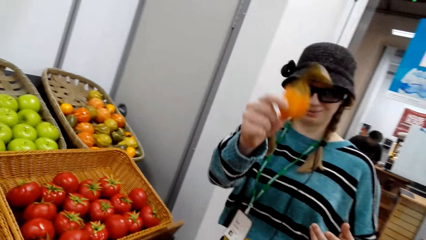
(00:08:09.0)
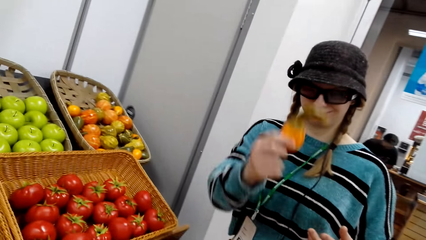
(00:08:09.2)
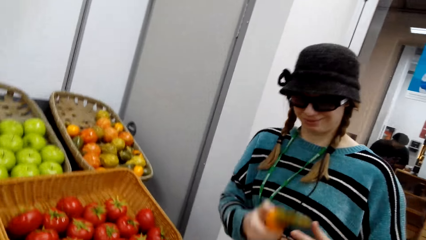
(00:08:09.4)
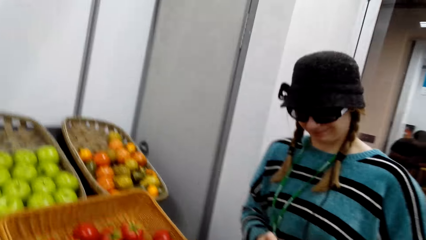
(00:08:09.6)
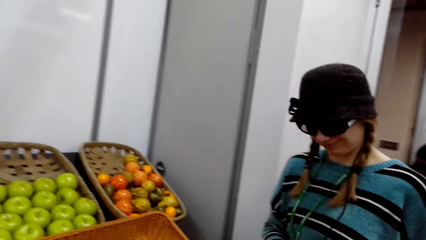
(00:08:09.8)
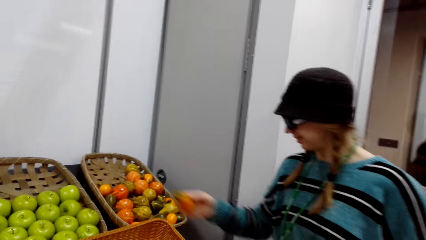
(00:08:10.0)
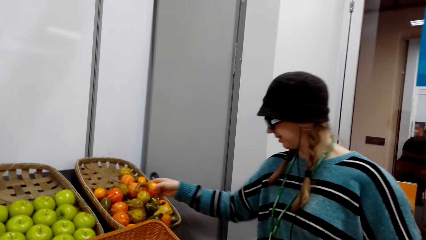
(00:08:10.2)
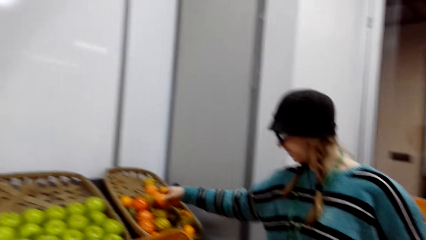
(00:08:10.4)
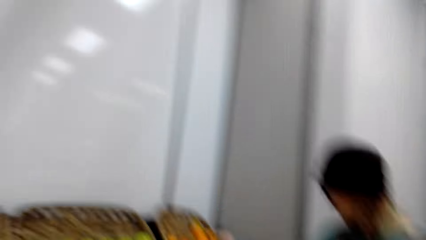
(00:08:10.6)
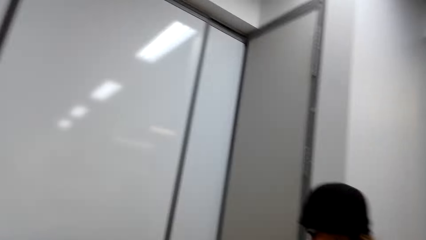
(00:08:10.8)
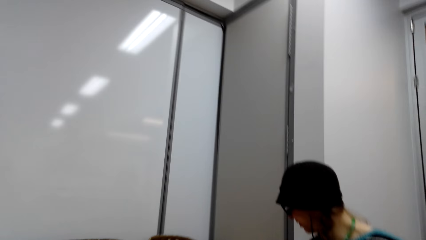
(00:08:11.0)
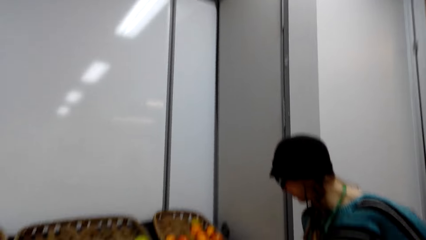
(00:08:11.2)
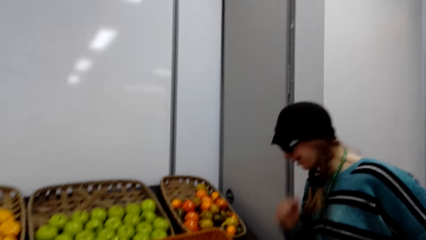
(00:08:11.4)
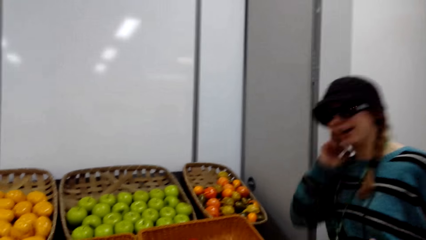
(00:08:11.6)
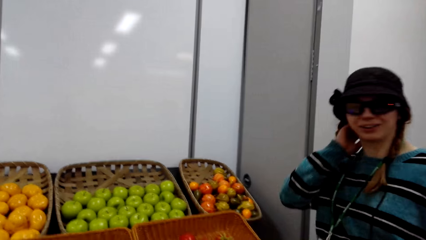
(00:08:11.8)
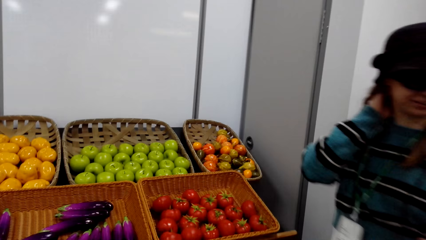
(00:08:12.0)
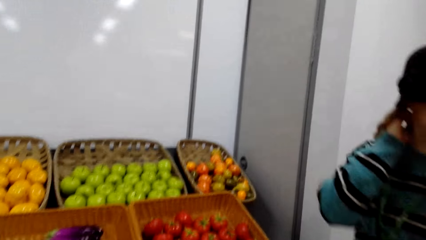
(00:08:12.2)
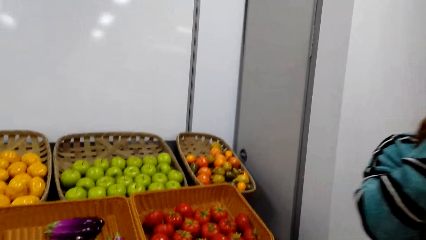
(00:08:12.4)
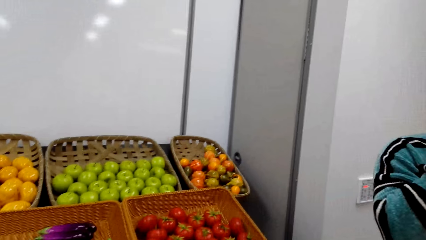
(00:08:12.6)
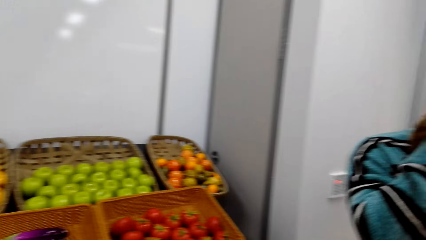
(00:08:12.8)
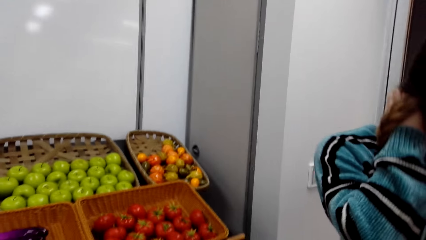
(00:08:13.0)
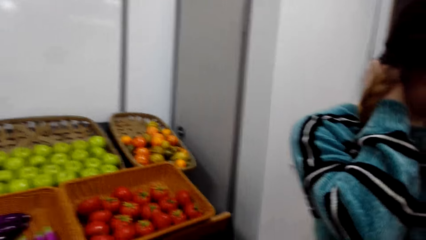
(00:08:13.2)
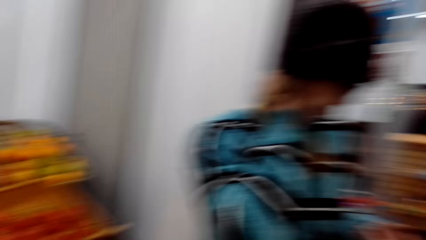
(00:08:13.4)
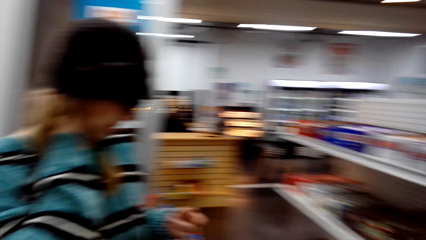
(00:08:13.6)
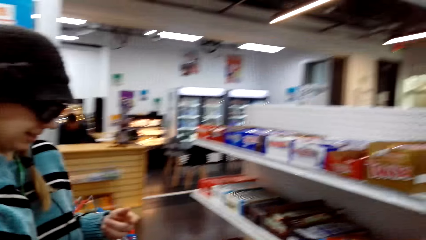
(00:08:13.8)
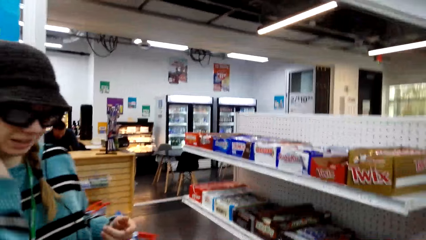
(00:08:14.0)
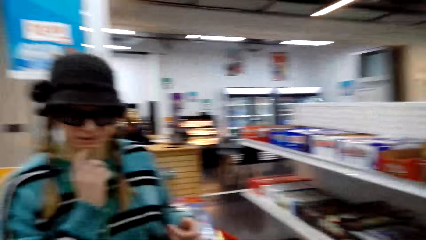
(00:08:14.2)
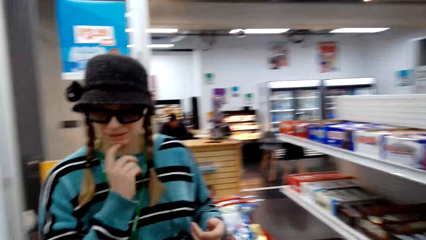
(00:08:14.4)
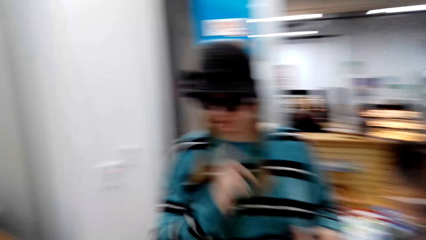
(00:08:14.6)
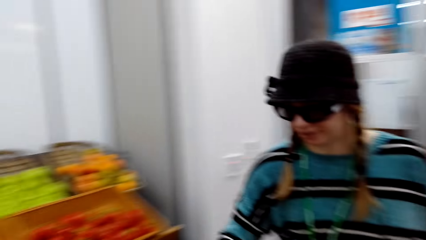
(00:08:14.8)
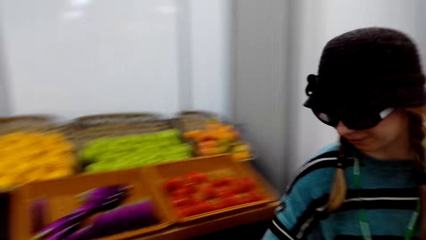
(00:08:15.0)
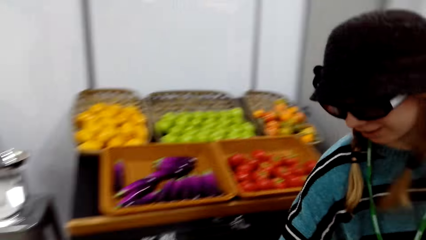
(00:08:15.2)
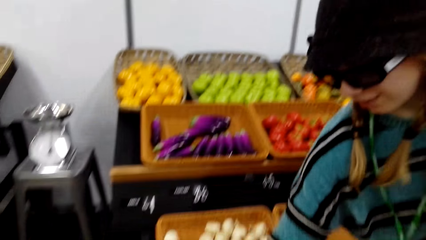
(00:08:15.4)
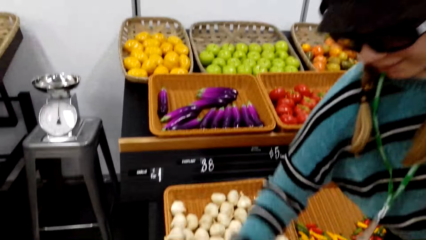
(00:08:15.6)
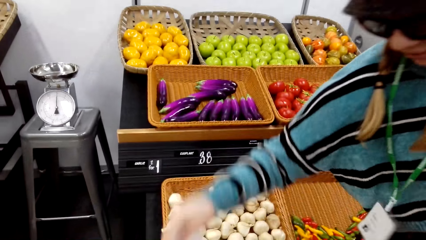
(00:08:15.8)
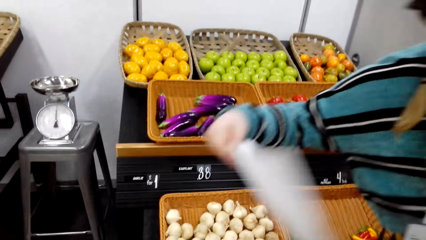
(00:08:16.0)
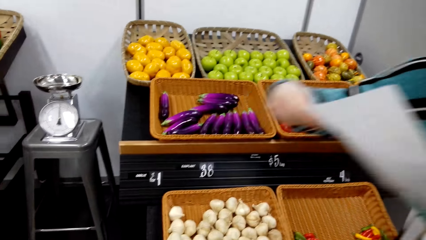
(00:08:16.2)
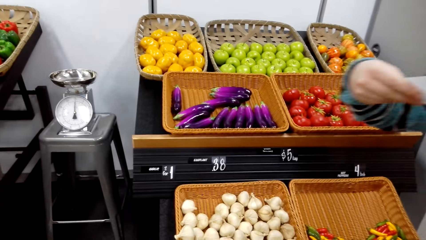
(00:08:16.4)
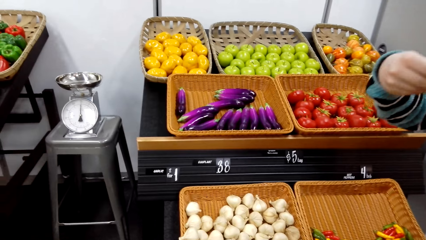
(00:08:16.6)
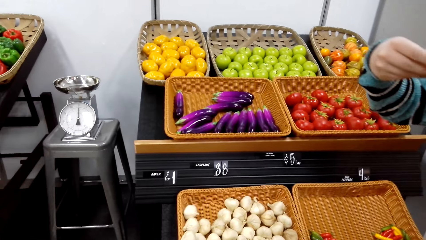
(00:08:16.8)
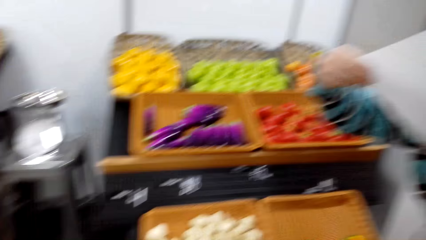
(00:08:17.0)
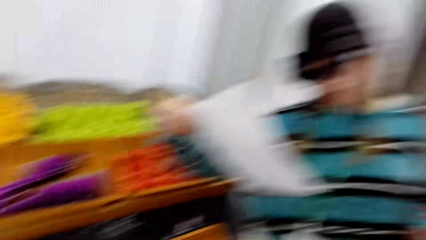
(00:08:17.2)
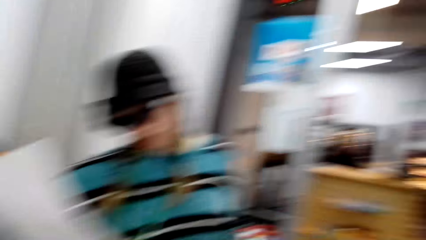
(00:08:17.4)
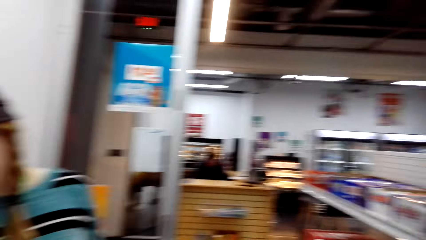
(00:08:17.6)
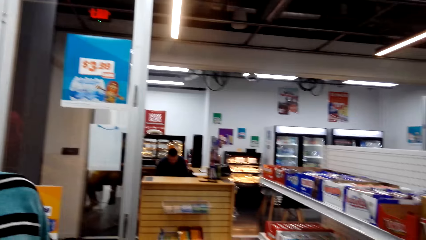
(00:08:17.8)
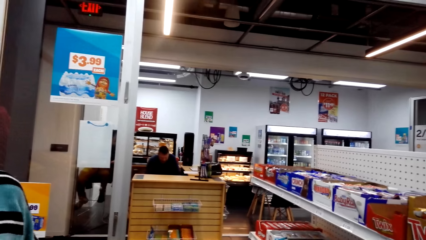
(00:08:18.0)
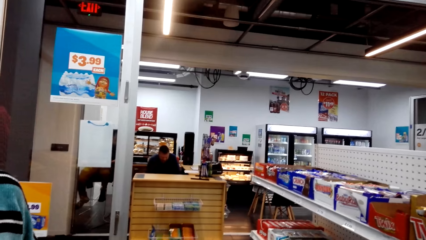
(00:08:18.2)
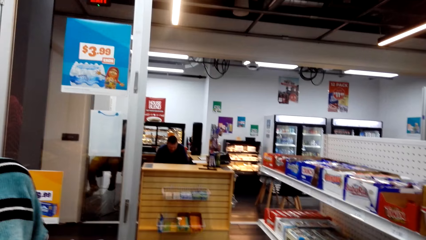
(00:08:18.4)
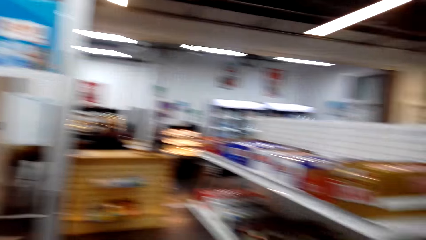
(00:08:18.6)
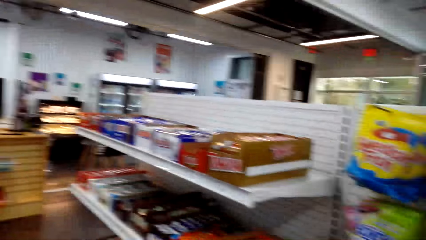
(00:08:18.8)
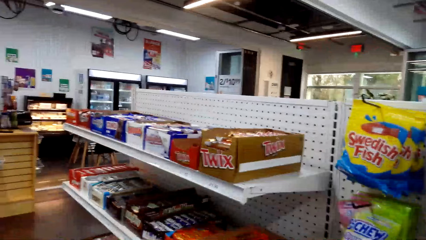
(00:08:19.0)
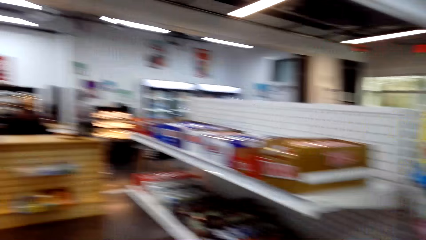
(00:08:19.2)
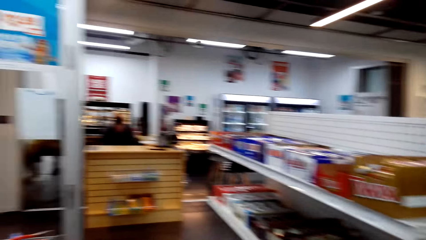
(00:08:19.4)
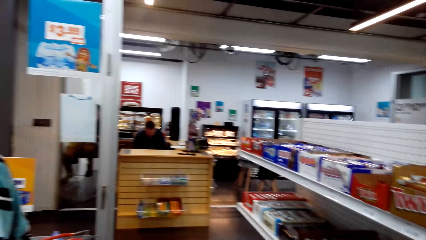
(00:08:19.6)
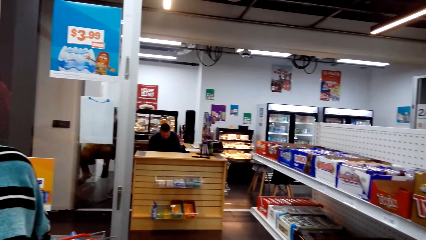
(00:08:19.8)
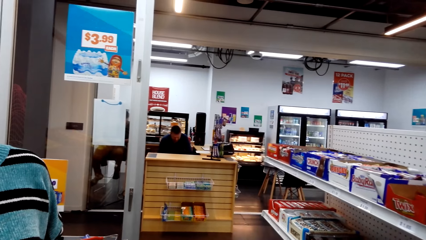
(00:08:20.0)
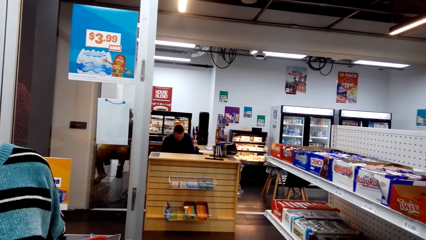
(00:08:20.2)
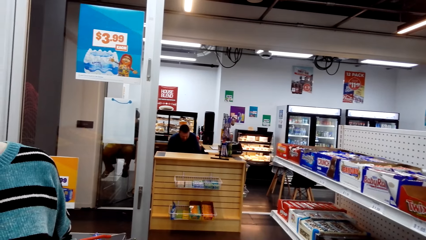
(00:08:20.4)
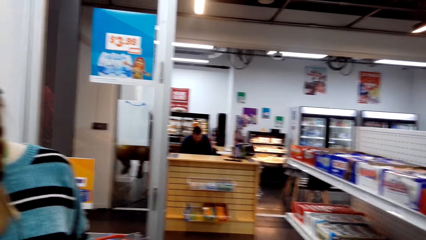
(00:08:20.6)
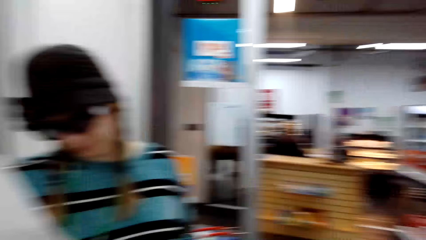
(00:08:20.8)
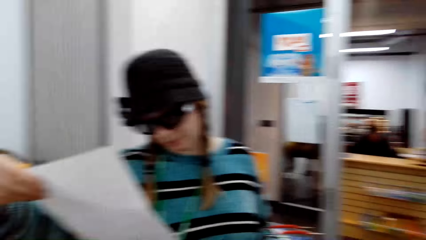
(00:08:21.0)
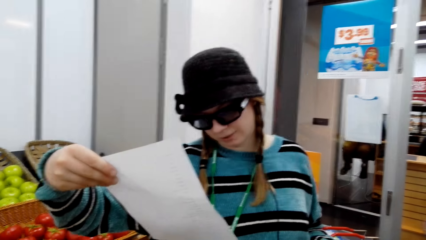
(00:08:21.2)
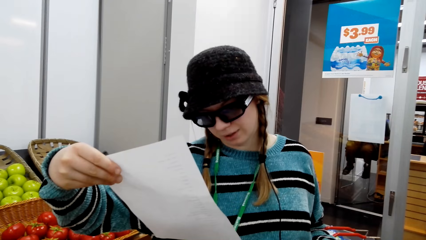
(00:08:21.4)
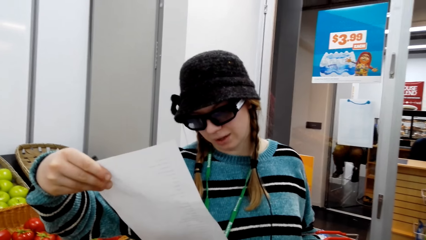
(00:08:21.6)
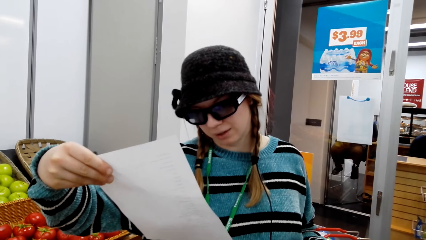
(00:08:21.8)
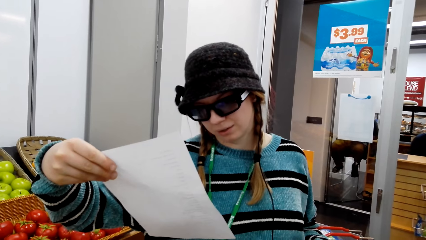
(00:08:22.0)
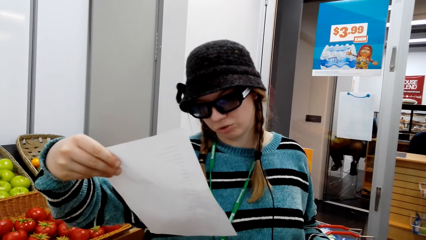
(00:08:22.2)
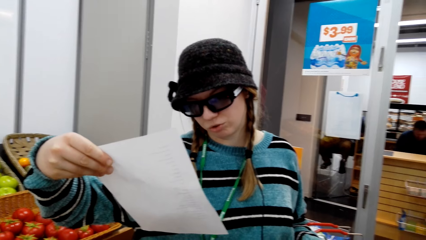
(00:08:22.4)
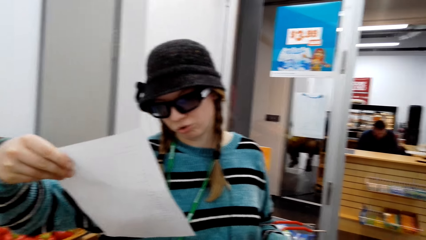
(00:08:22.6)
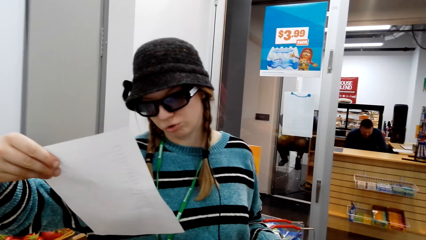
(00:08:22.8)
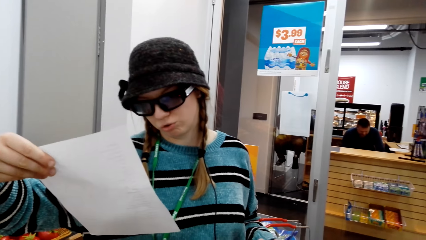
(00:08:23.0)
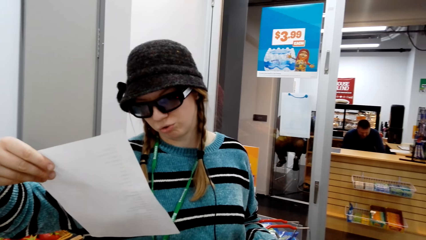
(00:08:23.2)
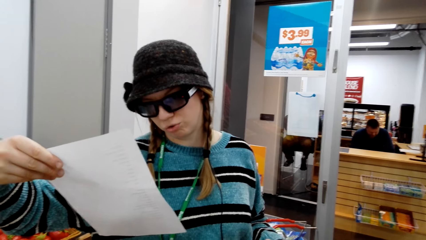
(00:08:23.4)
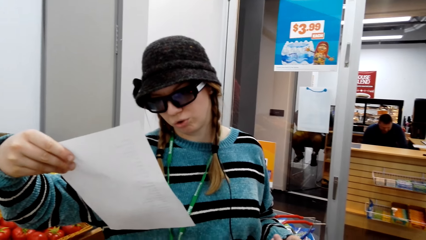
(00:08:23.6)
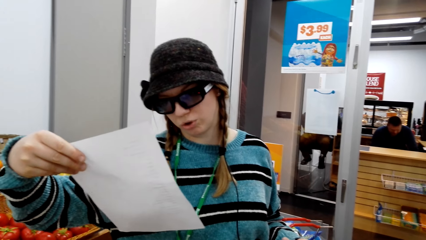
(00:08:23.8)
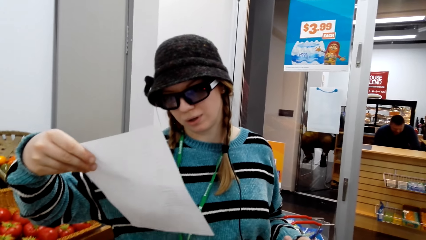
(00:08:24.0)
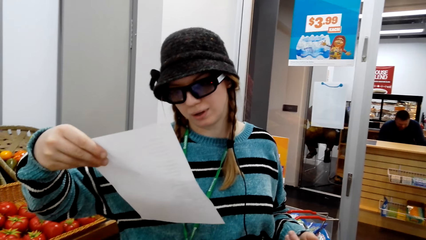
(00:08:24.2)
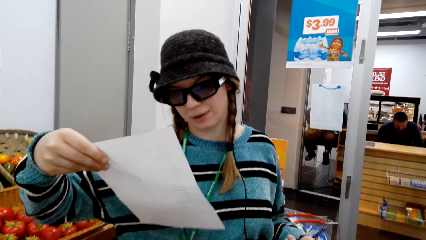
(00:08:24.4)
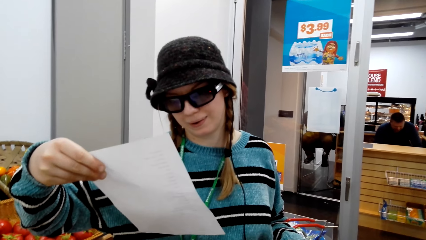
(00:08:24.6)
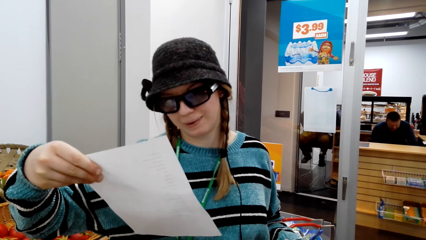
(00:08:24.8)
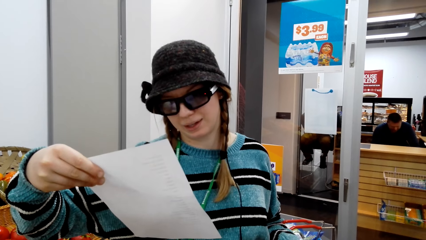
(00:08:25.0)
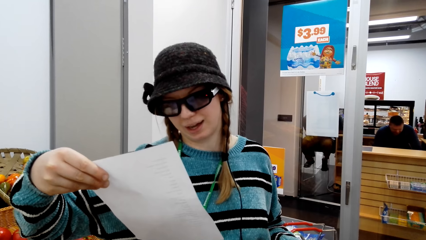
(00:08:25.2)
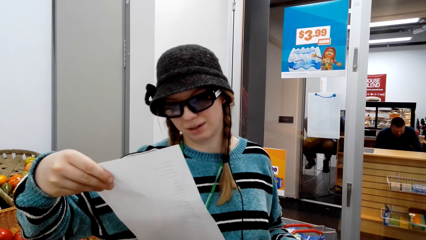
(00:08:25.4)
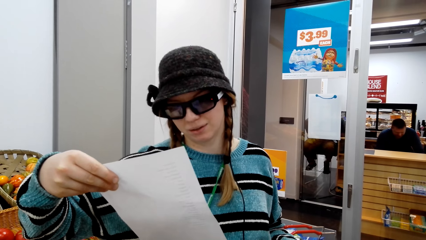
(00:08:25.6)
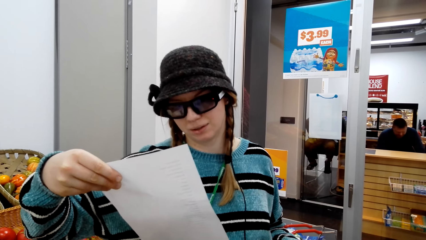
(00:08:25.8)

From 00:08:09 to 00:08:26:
A woman returns the pumpkin. The woman picks the paper list. The woman checks the shopping list. The camera wearer looks around. The woman looks at the paper list.
